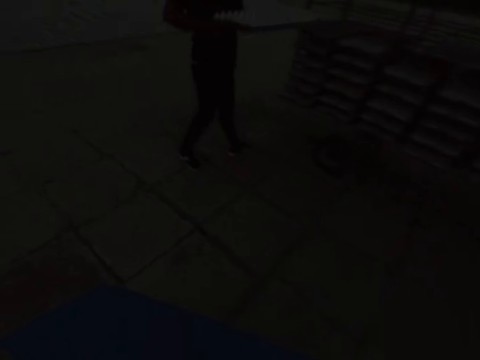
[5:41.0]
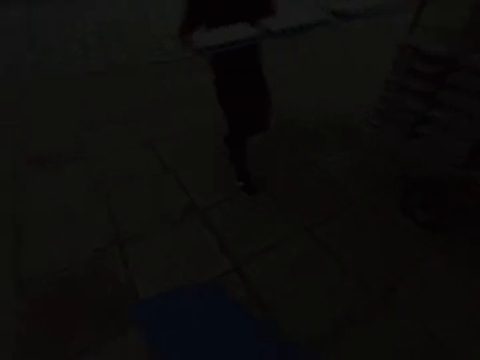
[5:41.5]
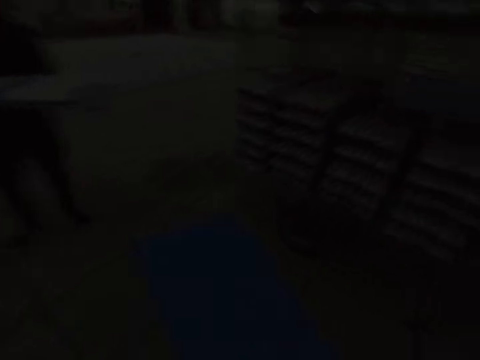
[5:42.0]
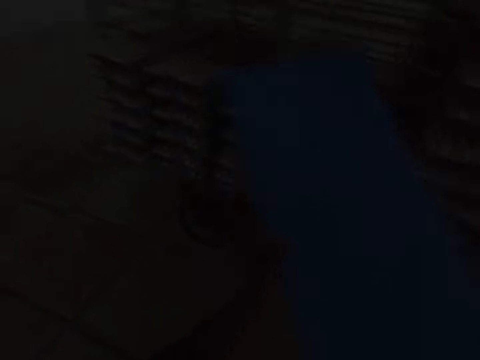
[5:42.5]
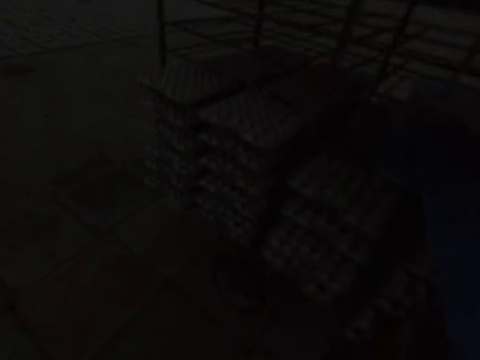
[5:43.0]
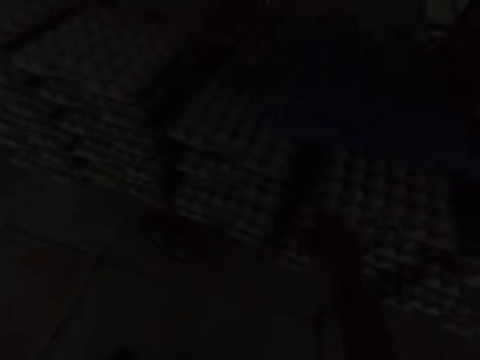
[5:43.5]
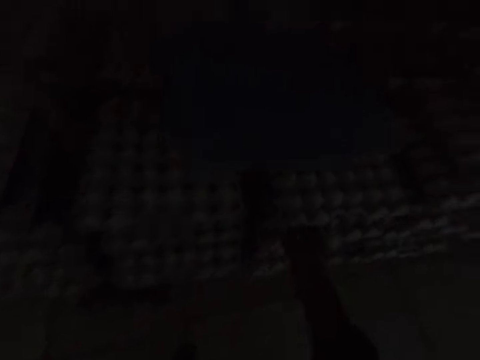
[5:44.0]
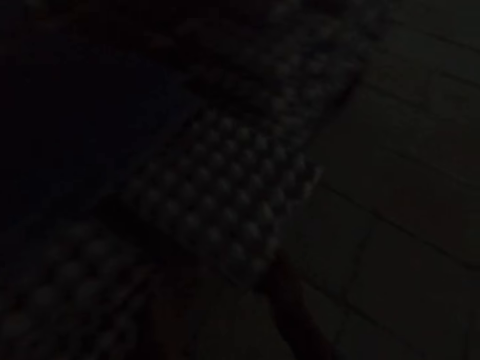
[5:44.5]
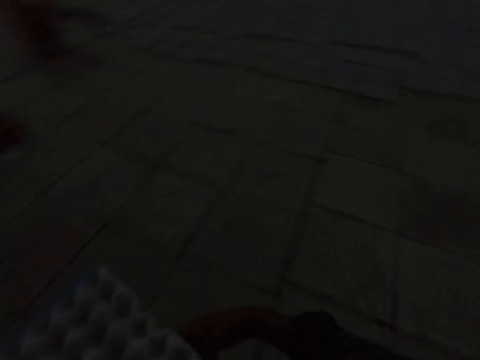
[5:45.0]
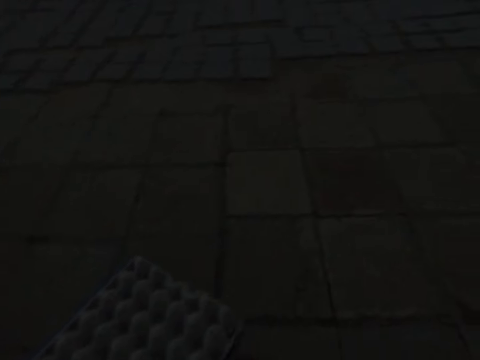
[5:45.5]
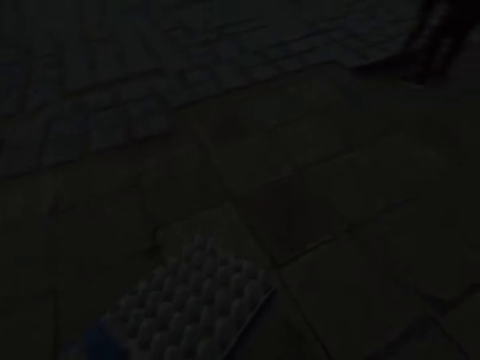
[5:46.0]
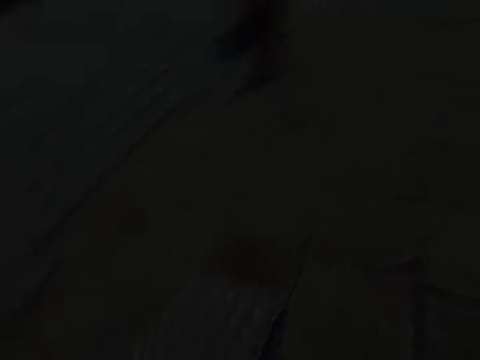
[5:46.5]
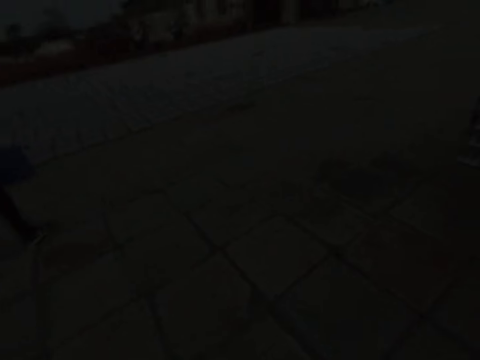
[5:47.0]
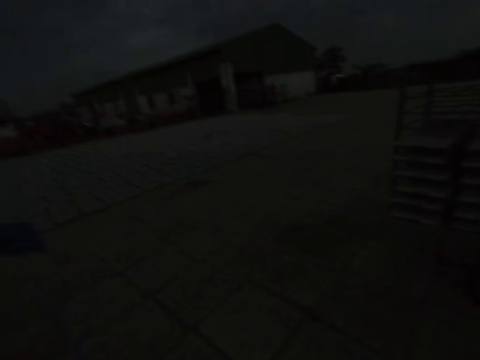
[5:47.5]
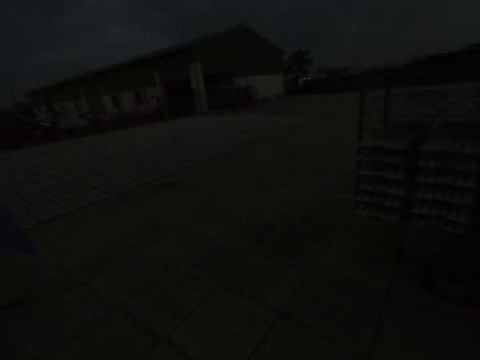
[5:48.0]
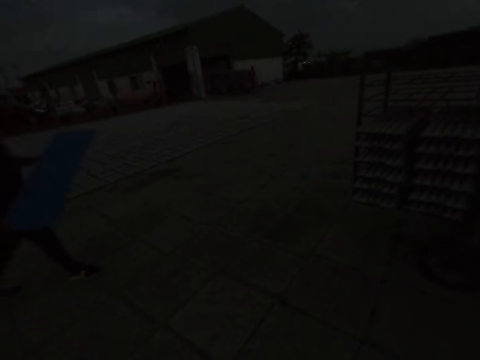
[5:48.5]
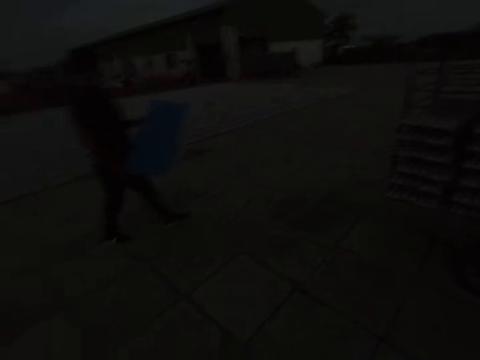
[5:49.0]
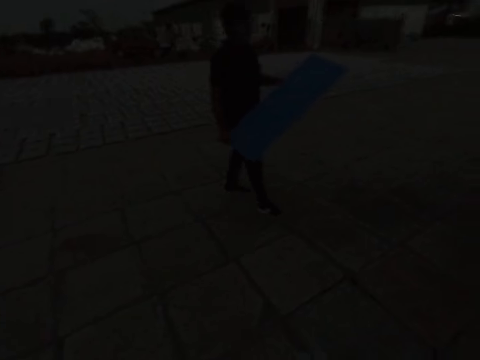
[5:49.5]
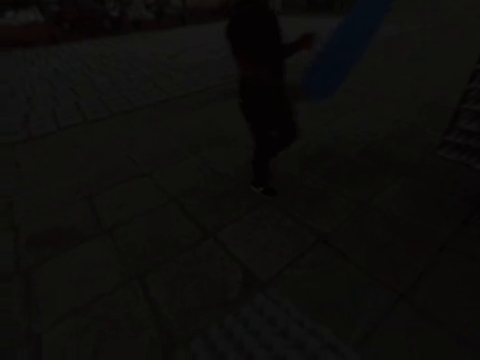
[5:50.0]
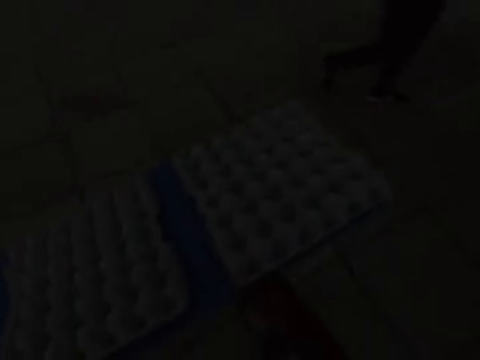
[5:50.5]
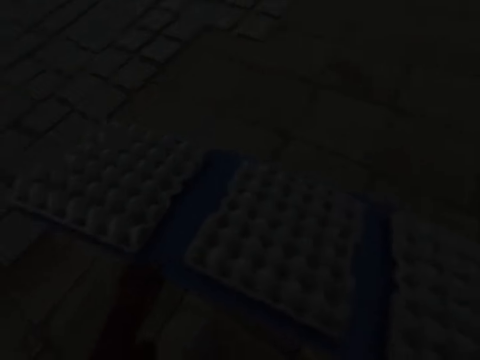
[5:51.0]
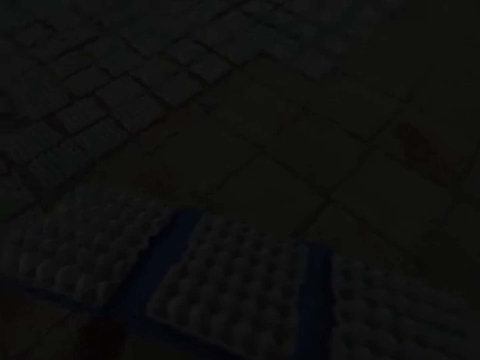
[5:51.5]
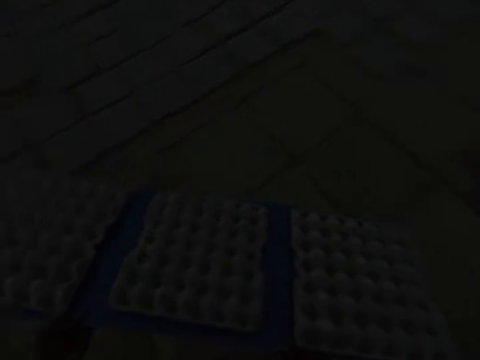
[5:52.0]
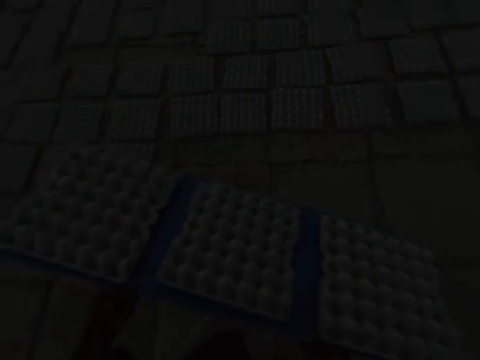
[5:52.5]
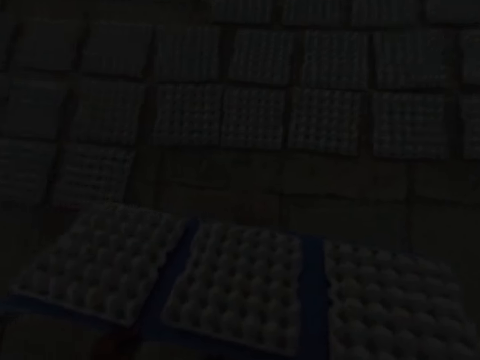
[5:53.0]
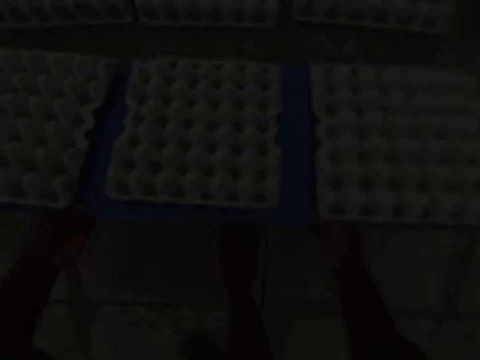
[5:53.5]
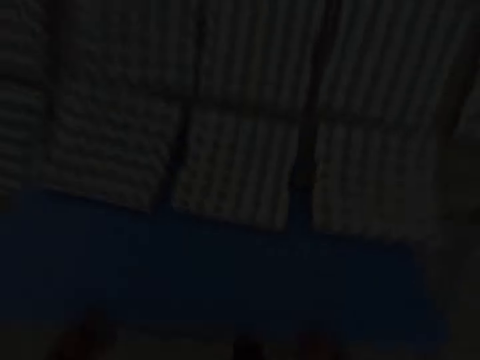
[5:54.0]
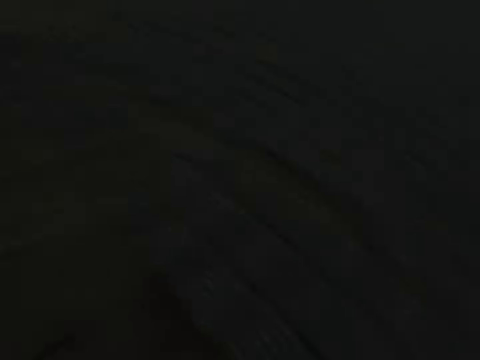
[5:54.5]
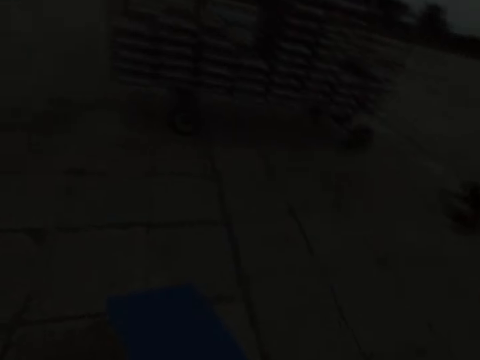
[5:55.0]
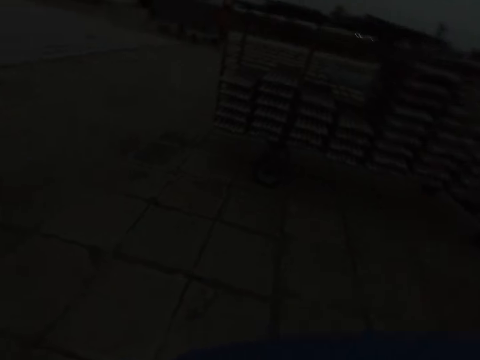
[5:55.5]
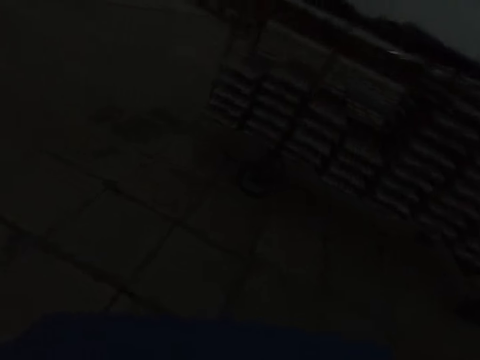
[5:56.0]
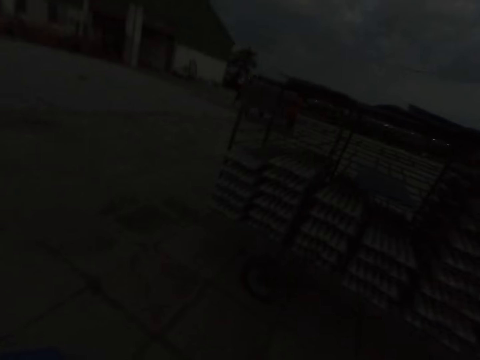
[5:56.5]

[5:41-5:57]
The man takes a board of egg trays from the shelf trolley with both hands. The camera wearer puts the board into the shelf trolley with his right hand. He pulls out a board of egg trays from the shelf trolley with his right hand. The man raises the board in his right hand. The camera wearer drops the egg trays on the ground from the board in both hands.

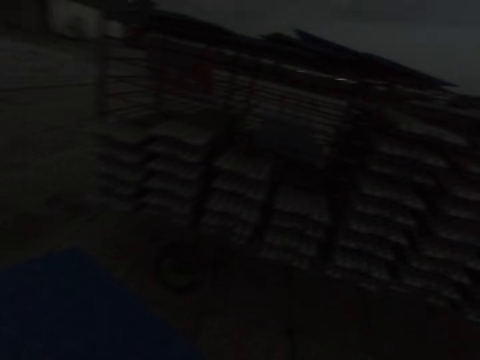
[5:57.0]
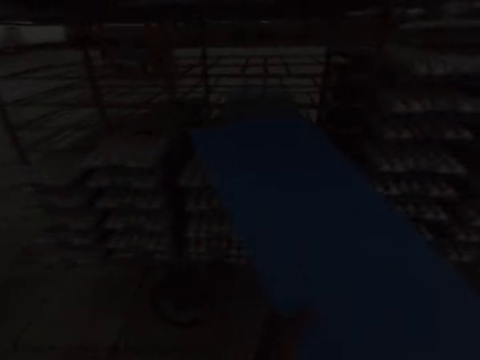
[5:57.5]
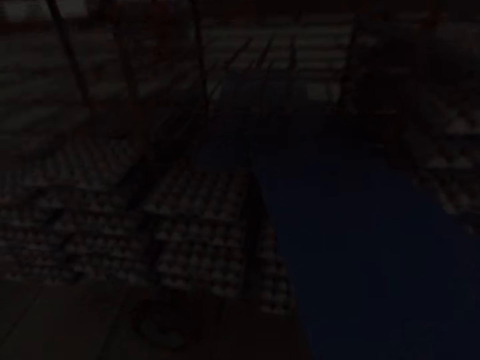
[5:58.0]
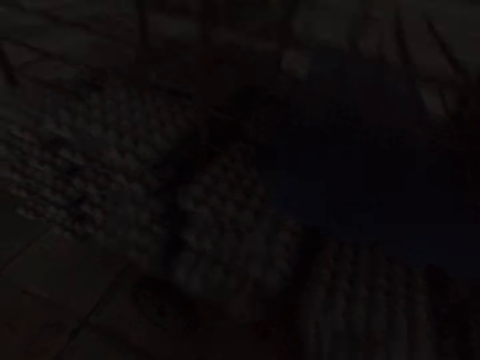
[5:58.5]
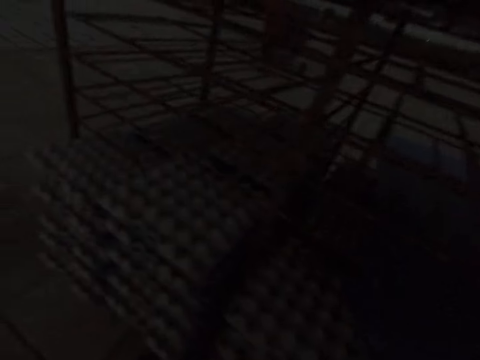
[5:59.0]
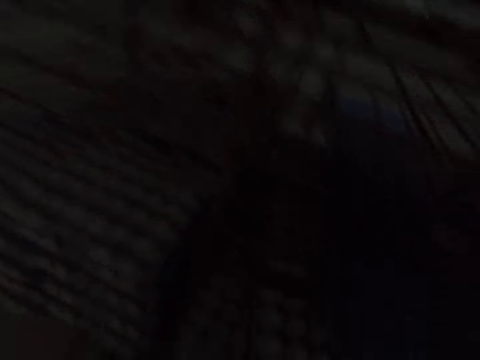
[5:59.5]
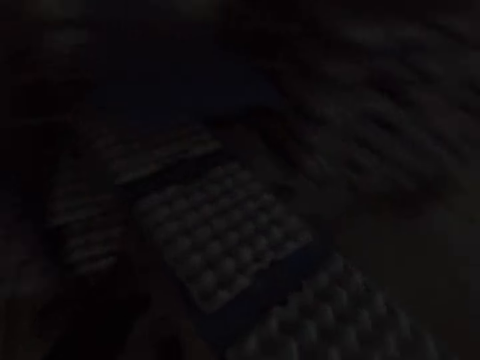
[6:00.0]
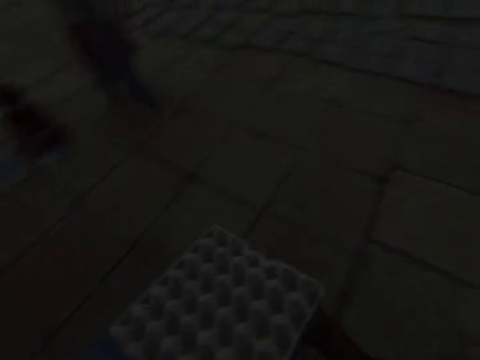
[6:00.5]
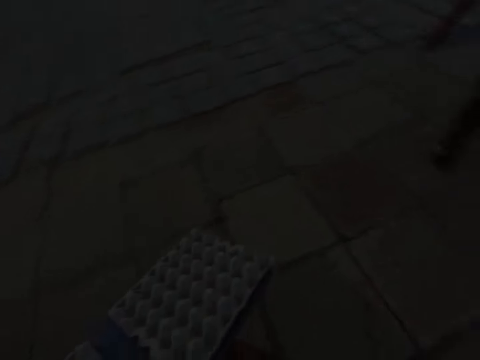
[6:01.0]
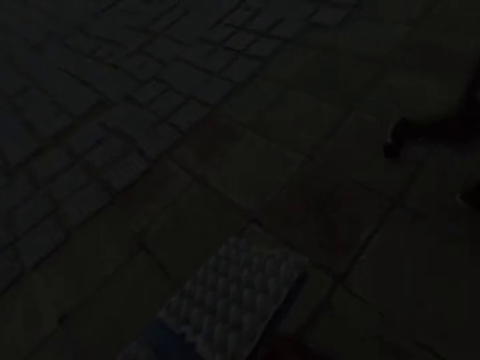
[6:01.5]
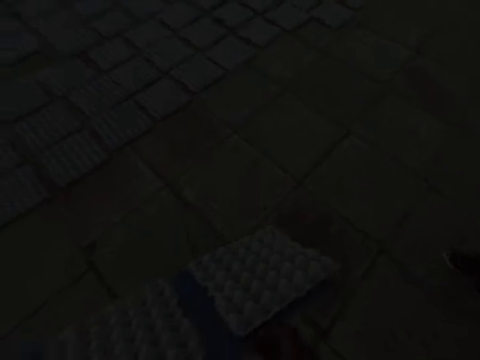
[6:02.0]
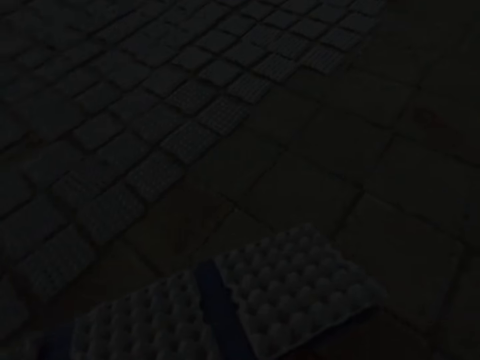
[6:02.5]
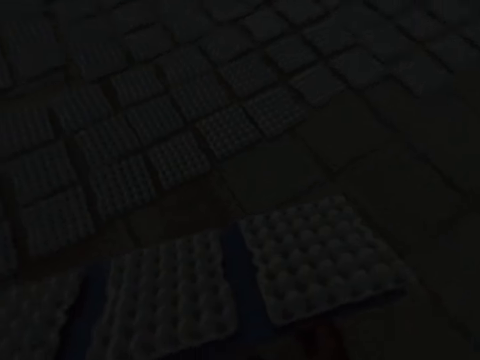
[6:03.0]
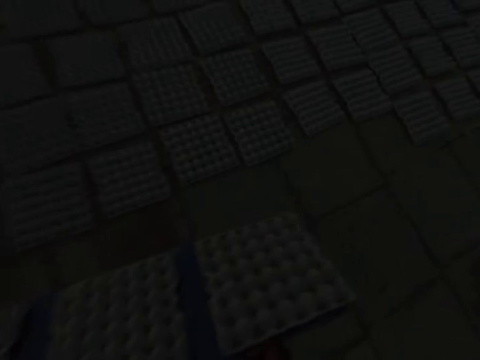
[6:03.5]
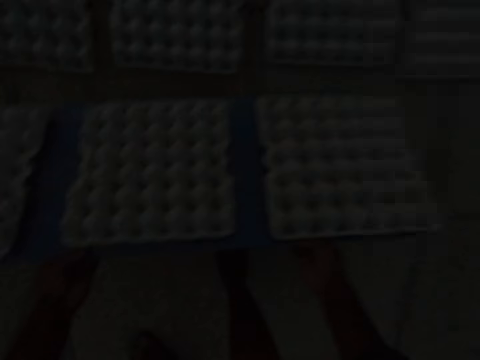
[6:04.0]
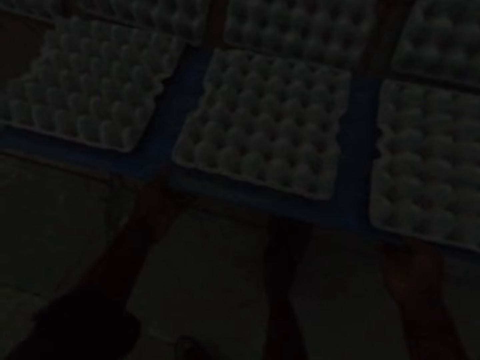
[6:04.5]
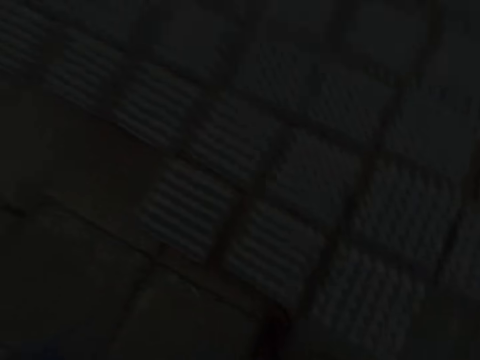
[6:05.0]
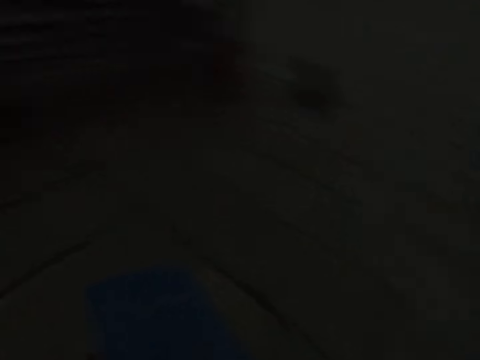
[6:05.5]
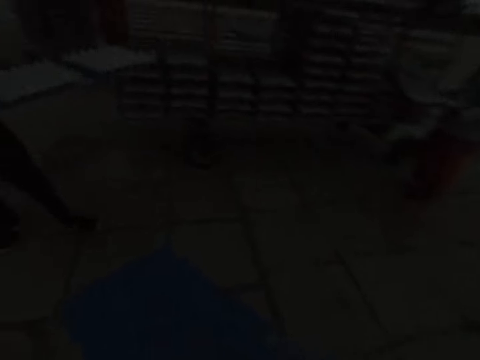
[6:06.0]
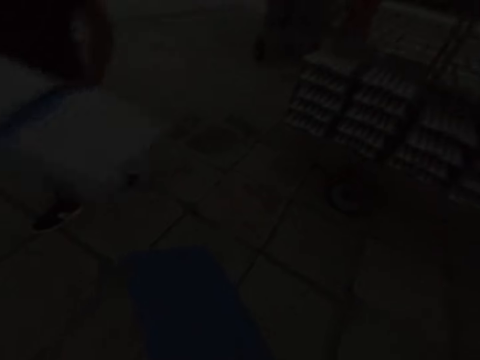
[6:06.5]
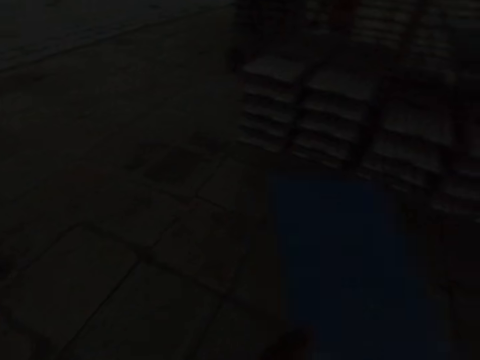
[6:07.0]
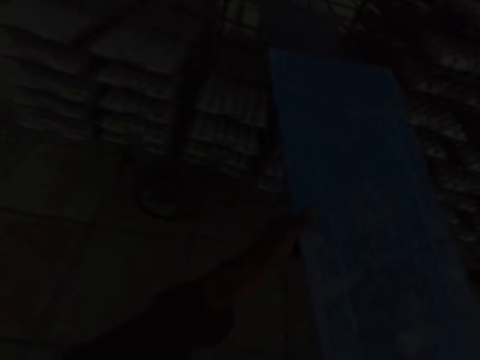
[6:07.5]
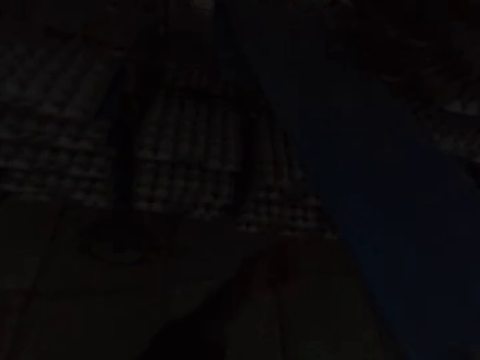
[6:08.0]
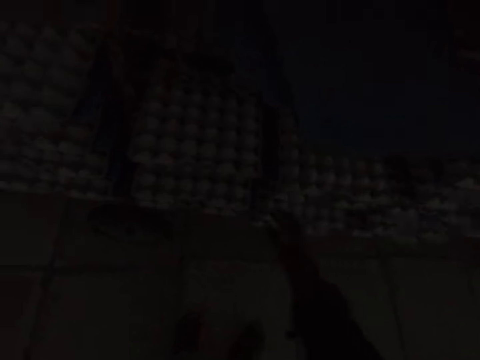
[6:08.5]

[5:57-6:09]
The camera wearer puts the board into the shelf trolley with his right hand. He pulls out a board of egg trays from the shelf trolley with his right hand. He drops the egg trays on the ground from the board in both hands. The woman takes a board of egg trays from the shelf trolley with her hands. The man takes a board of egg trays from the shelf trolley with both hands. The camera wearer puts the board into the shelf trolley with his right hand.
